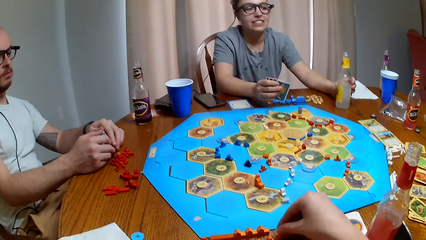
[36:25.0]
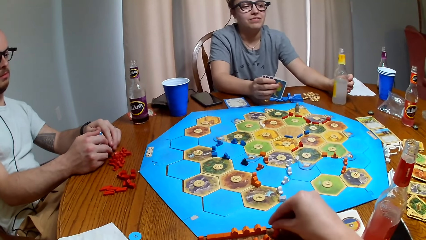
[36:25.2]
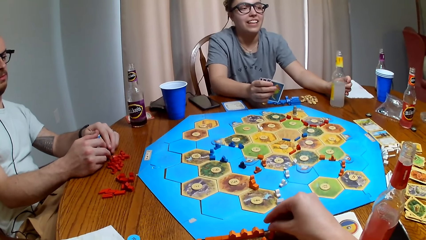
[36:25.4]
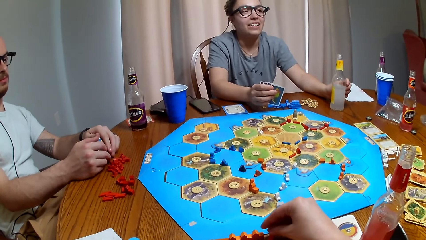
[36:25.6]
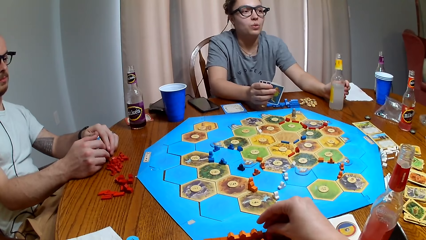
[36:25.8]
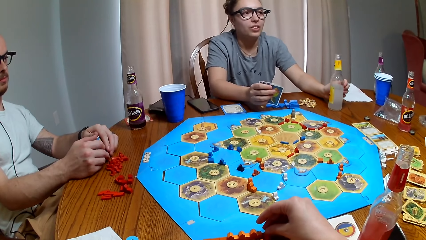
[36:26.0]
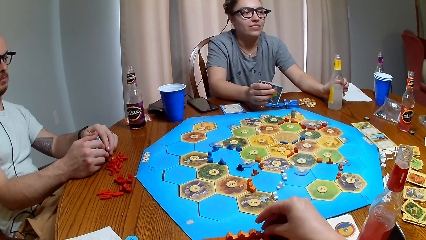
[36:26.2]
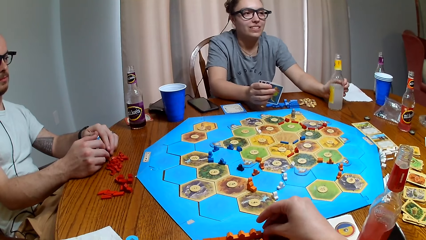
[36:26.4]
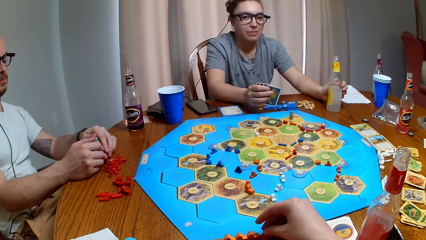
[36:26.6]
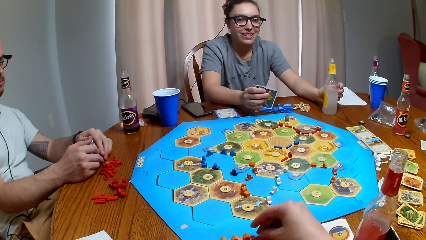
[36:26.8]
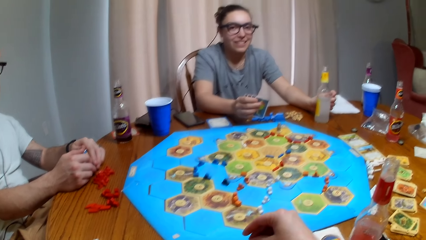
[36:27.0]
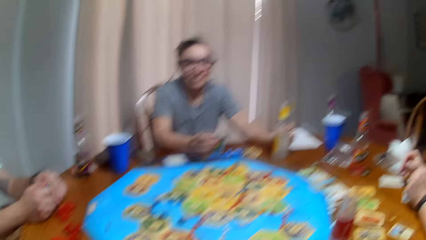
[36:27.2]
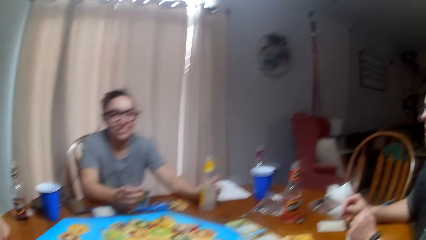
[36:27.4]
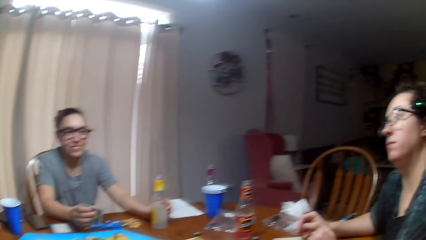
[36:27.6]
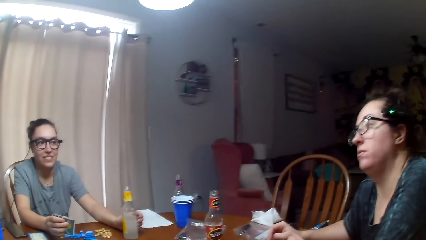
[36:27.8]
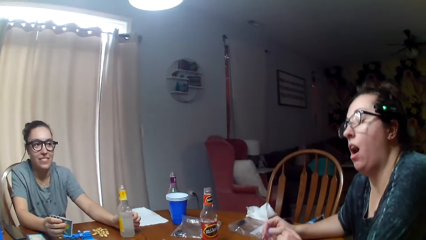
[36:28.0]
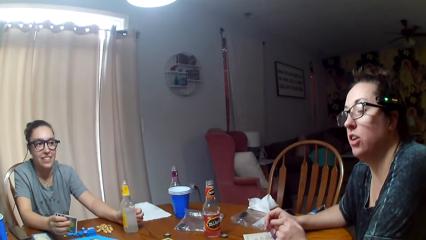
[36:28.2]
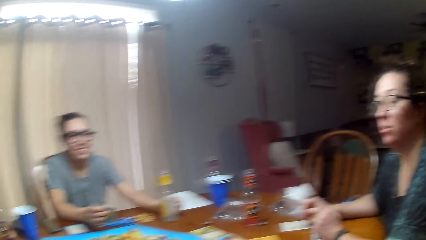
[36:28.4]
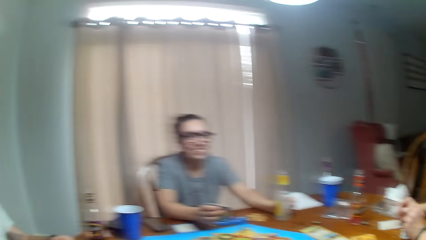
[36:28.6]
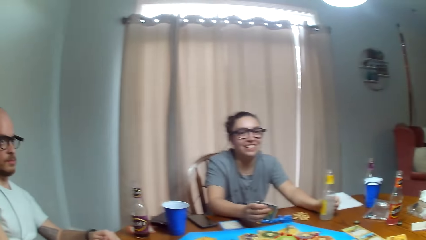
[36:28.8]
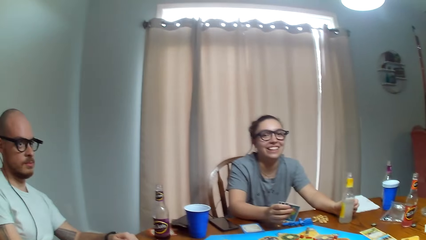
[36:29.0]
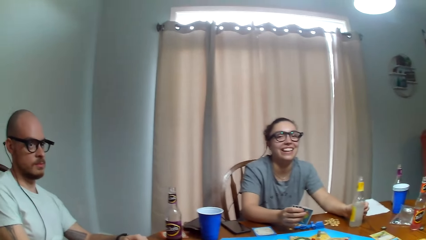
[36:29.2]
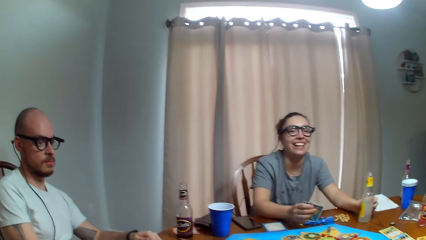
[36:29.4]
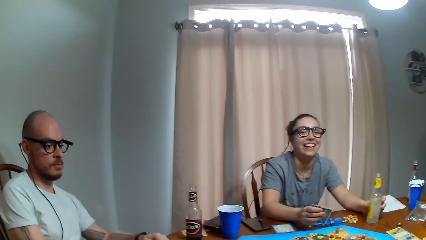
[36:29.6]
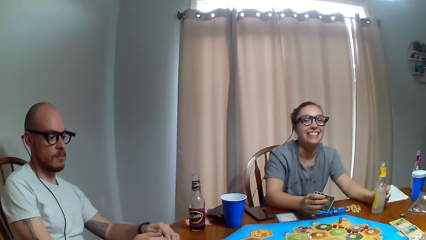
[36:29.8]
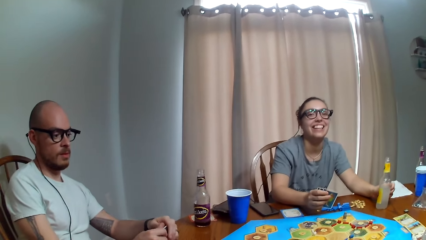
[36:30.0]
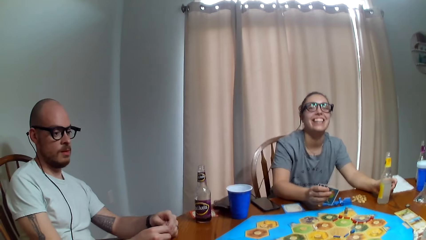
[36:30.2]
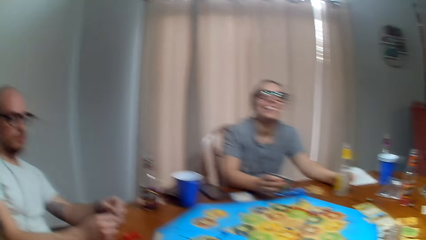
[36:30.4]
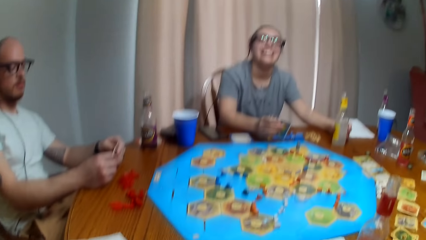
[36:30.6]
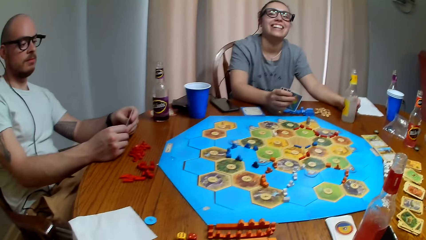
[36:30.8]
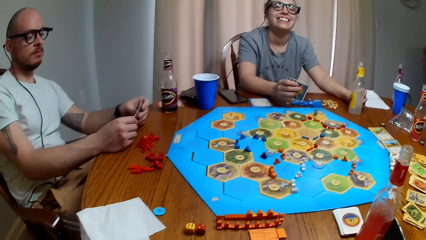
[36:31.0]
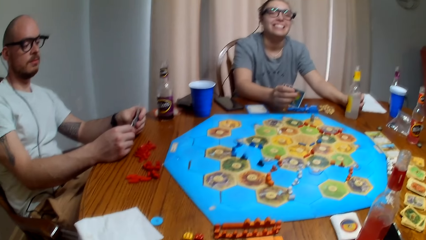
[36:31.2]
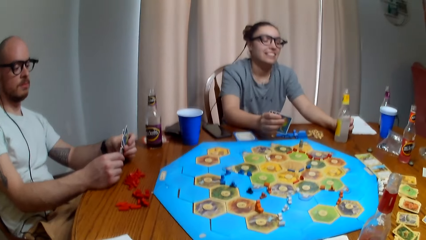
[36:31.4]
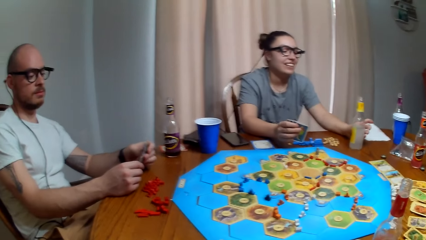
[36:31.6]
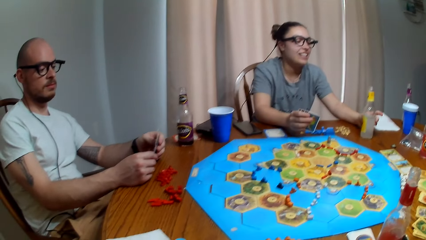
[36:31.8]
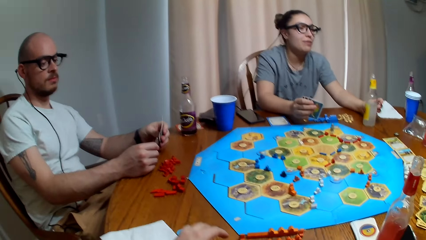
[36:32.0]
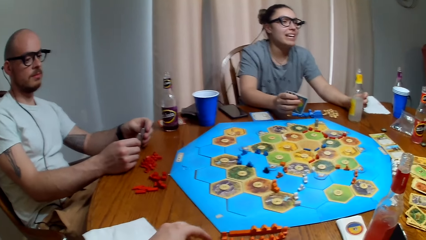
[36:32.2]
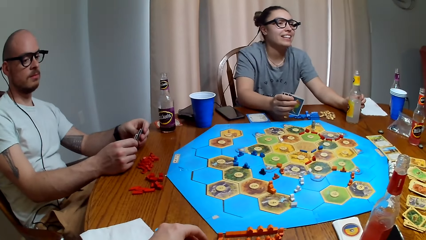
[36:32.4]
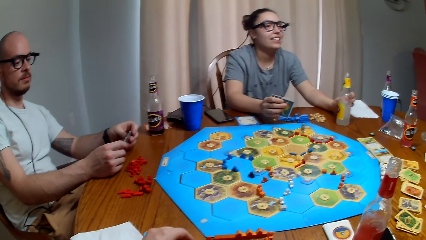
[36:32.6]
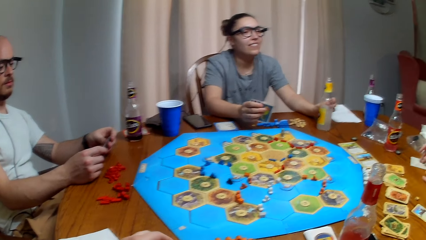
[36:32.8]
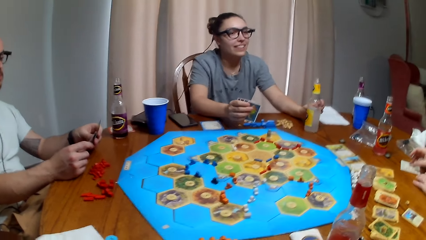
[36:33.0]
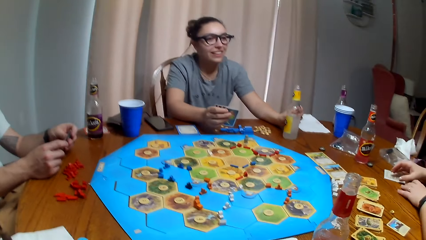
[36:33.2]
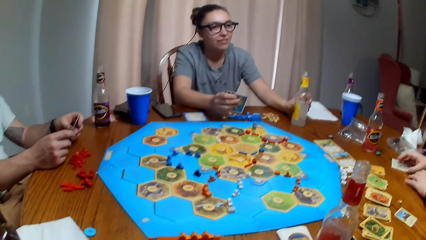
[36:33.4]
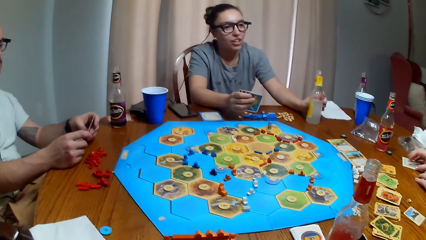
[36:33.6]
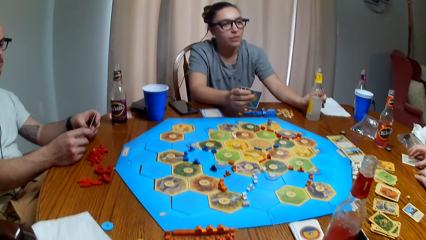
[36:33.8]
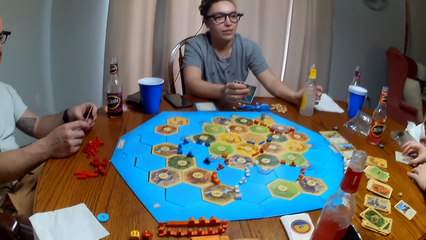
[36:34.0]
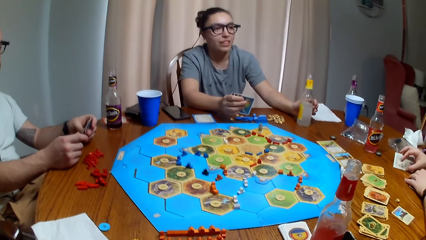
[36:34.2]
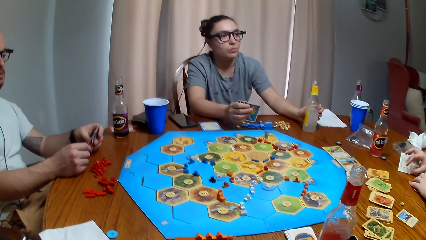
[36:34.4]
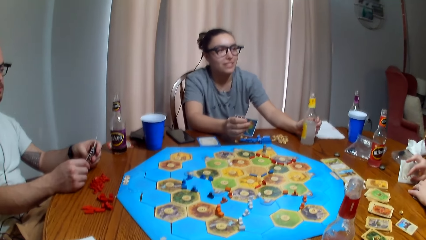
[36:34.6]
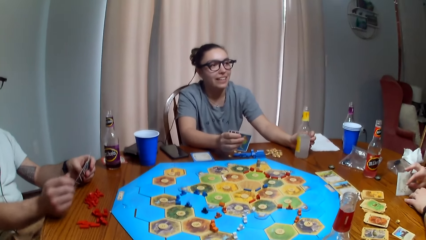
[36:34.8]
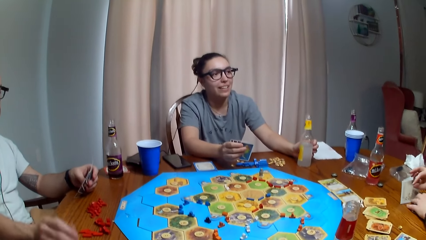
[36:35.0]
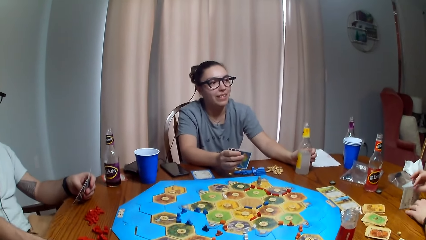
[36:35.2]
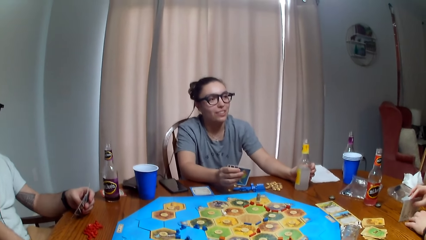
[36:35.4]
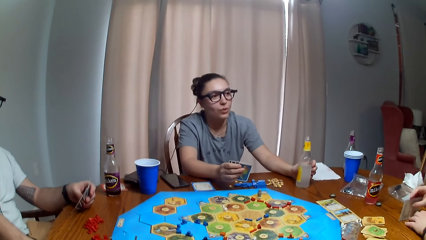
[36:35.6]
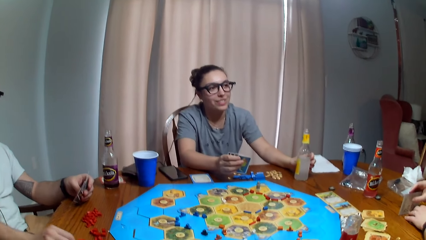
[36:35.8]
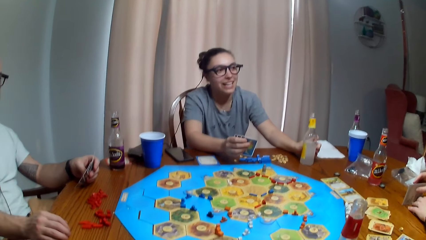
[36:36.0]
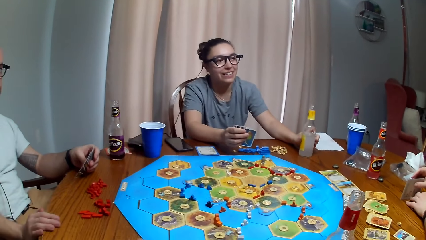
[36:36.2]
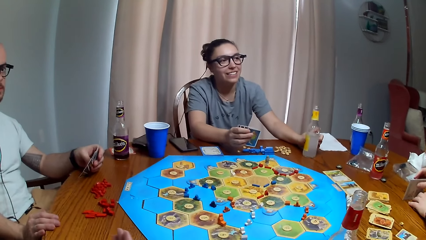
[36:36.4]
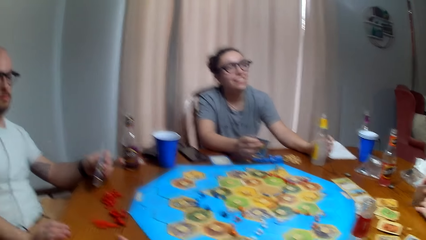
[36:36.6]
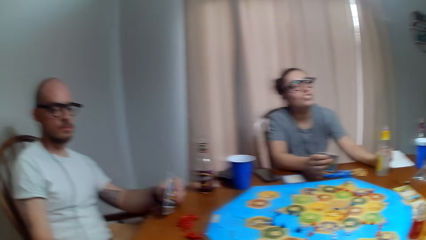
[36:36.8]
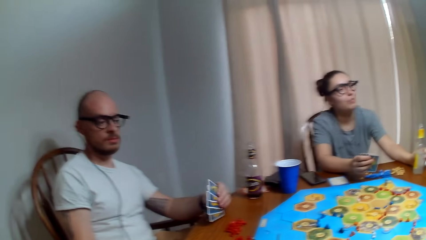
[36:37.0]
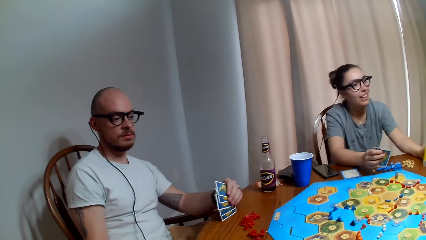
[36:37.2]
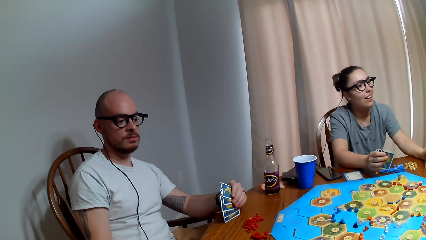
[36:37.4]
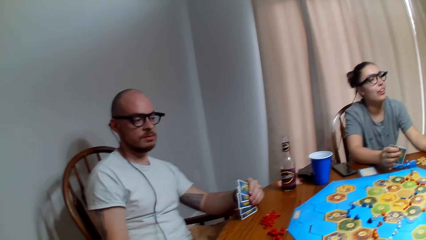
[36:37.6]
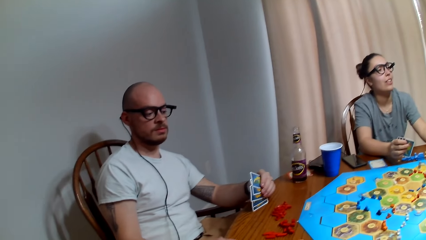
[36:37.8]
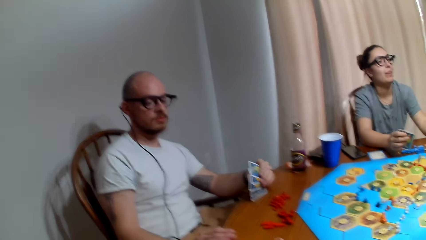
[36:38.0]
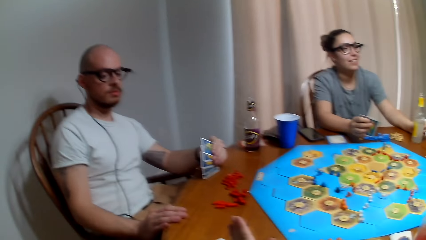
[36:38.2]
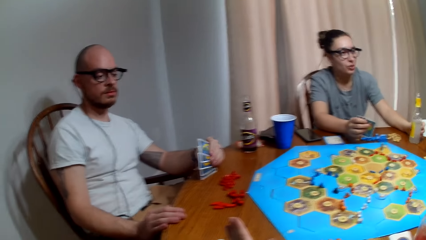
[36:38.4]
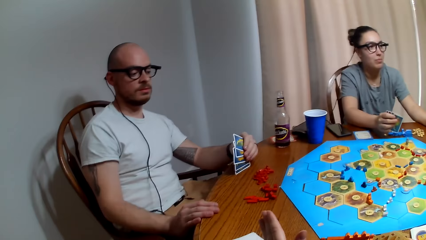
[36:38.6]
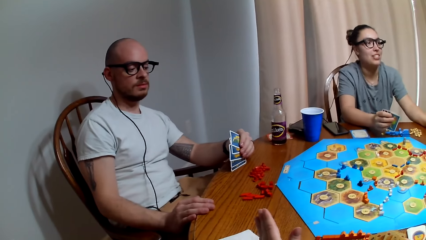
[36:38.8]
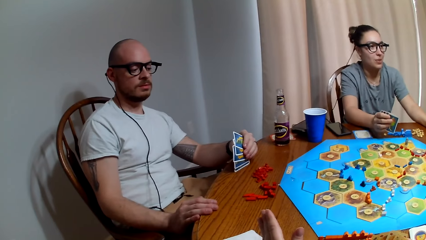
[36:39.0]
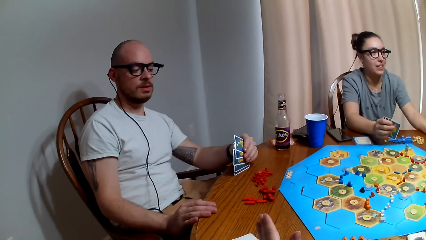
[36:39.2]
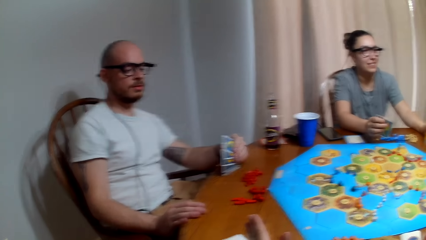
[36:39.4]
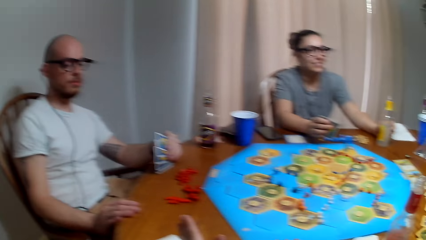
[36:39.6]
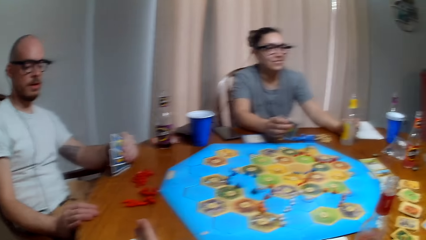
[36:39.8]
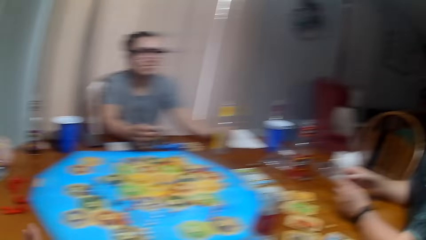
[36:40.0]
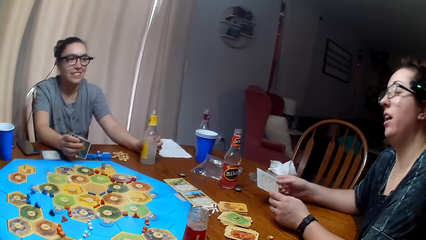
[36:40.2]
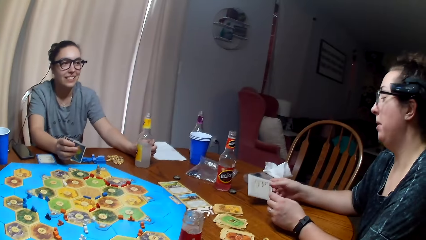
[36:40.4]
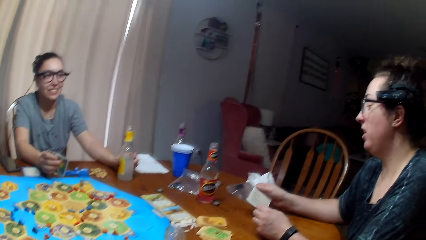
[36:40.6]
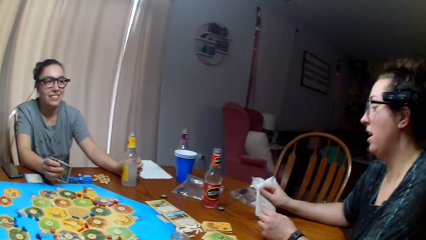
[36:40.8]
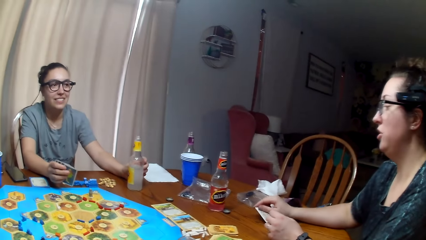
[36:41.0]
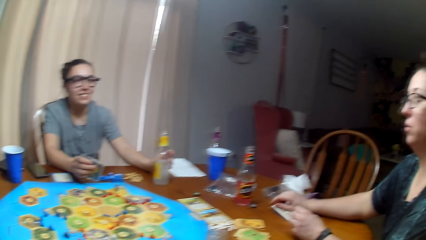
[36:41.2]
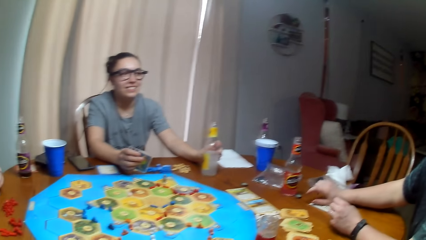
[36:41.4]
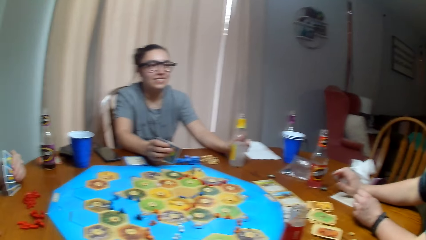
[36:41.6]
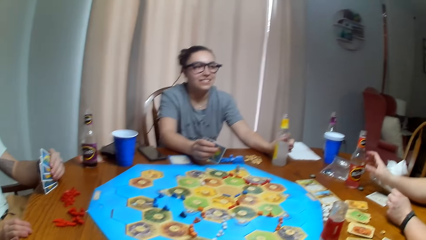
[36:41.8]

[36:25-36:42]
The camera wearer arranges the token on the table. They dialogue with a woman. They dialogue with a man.
